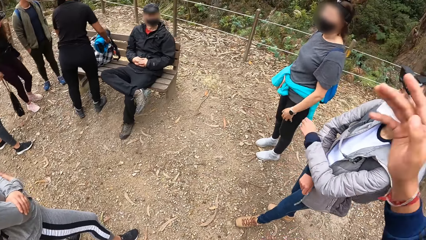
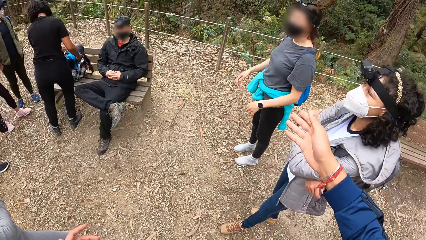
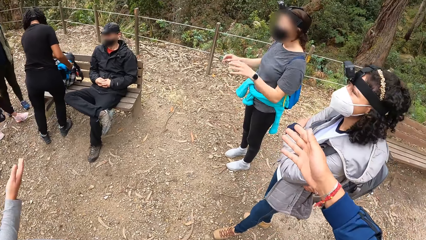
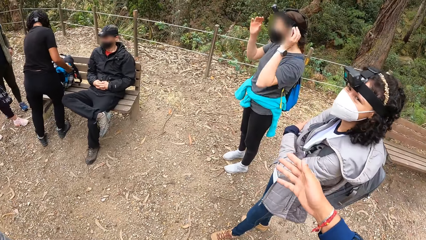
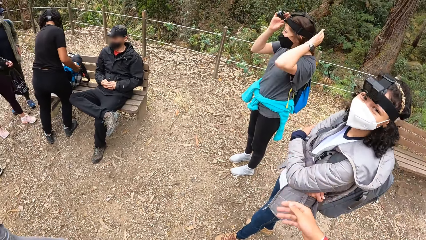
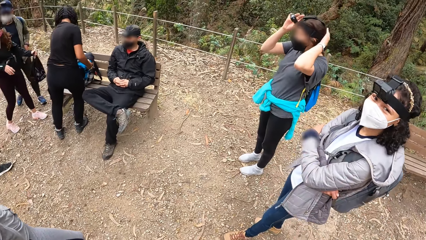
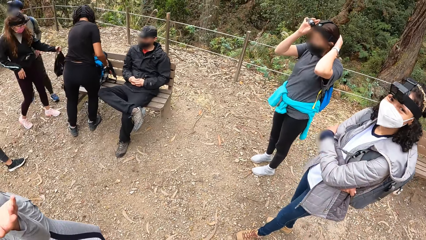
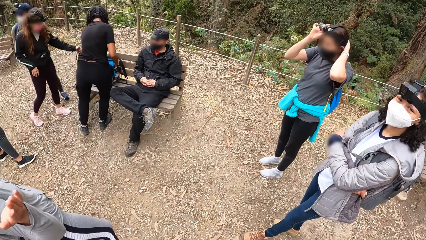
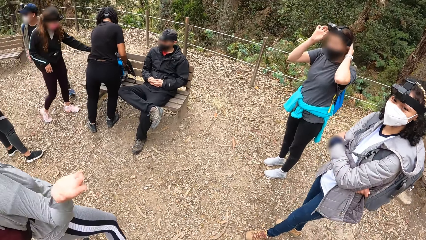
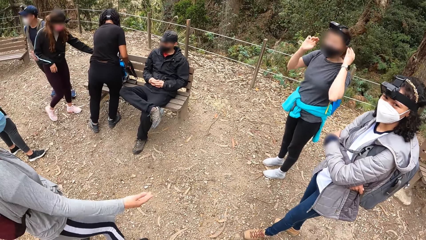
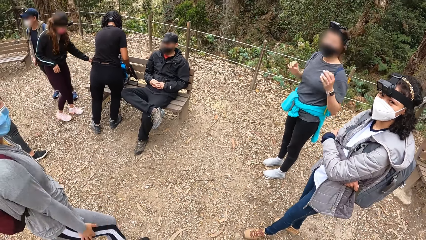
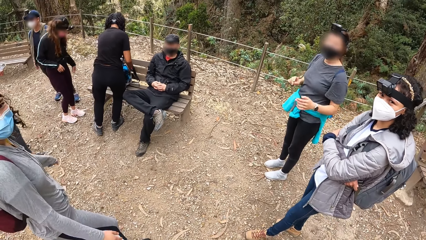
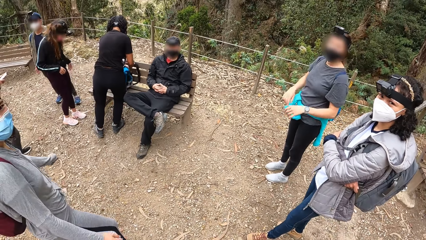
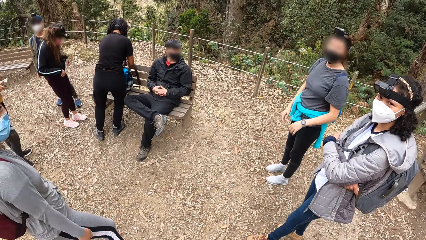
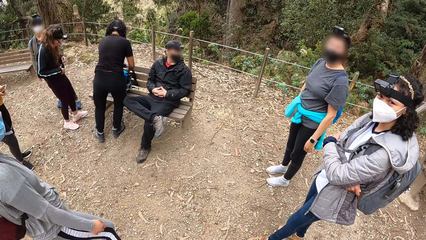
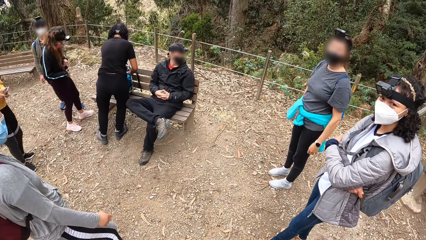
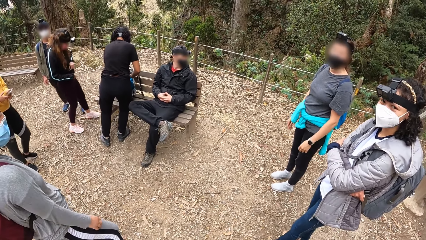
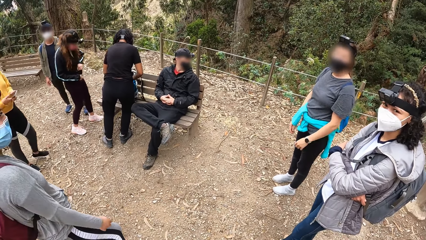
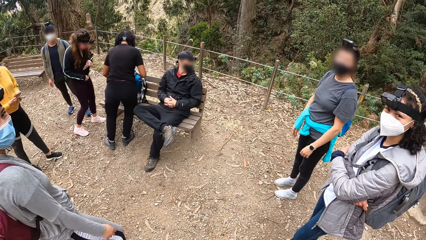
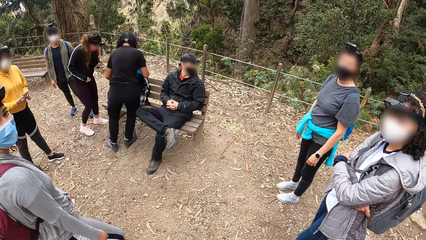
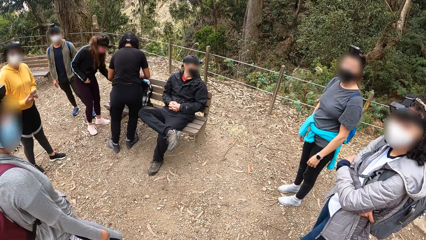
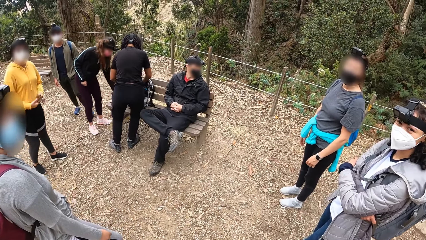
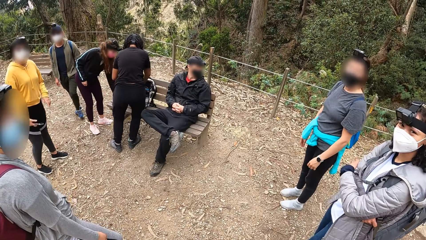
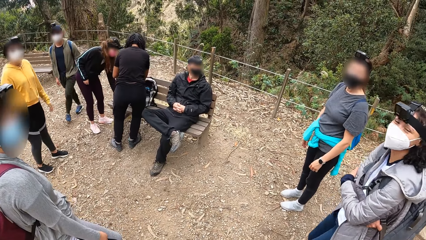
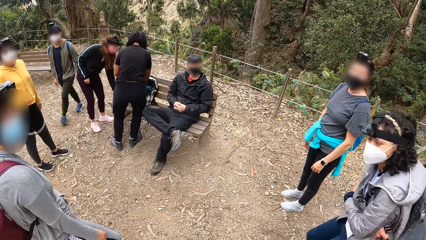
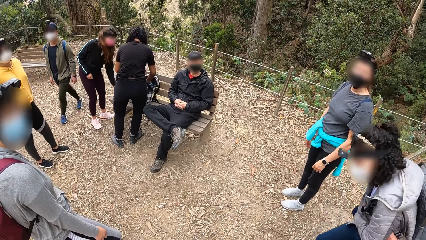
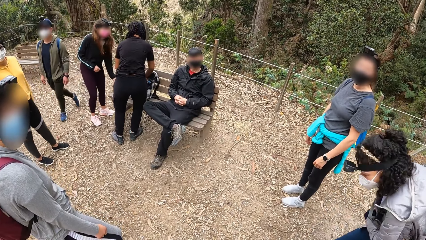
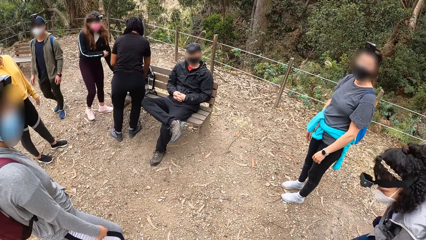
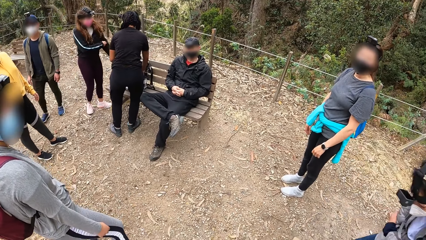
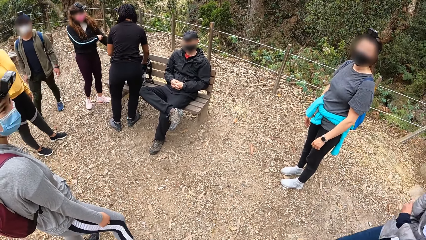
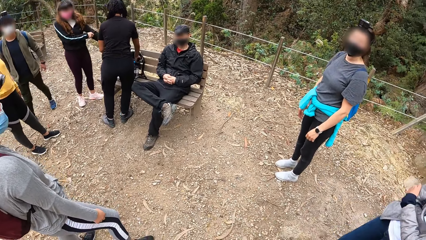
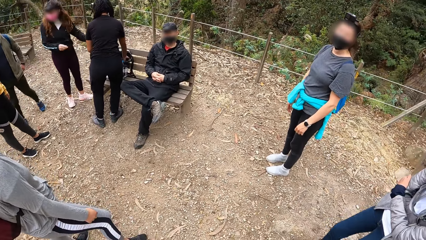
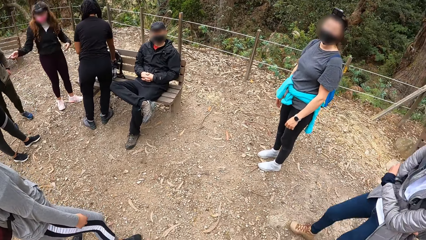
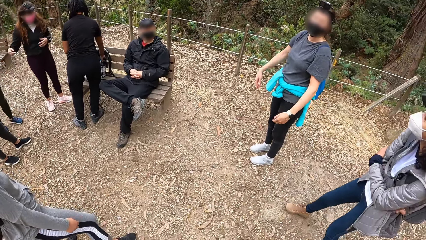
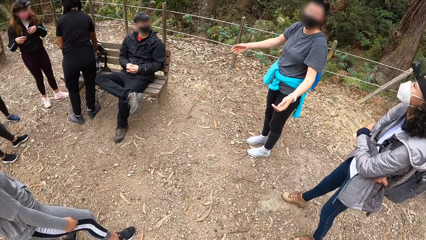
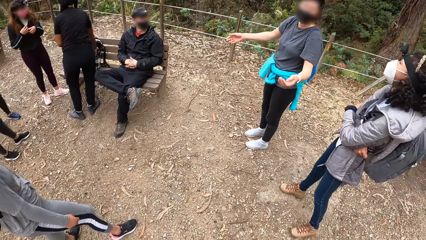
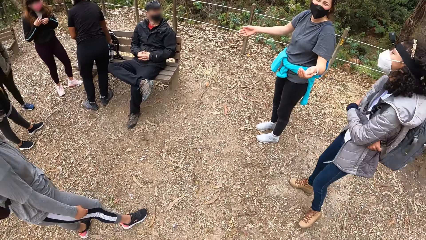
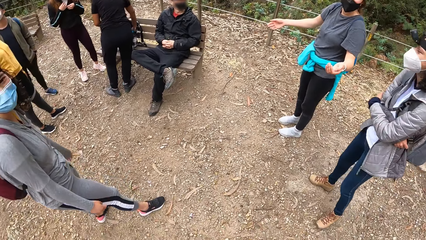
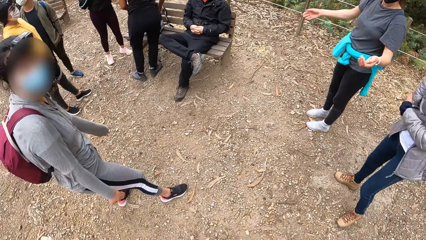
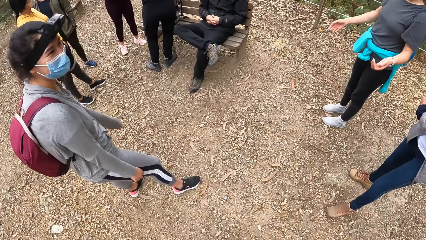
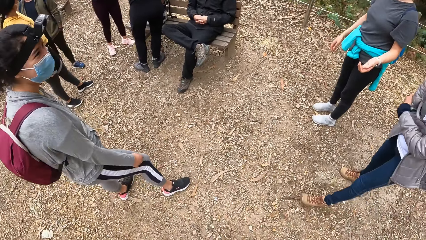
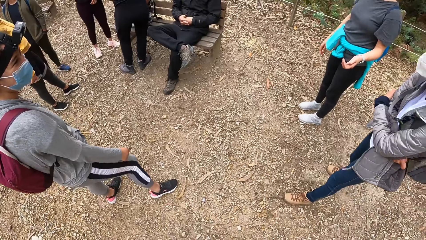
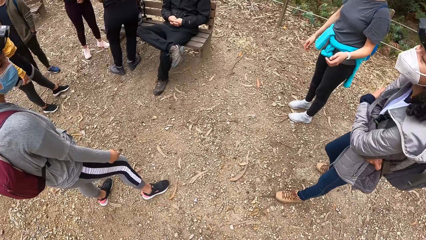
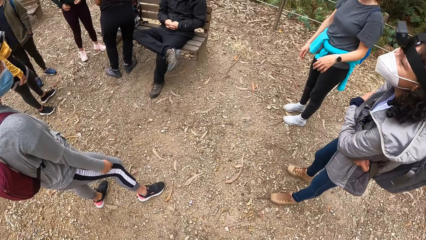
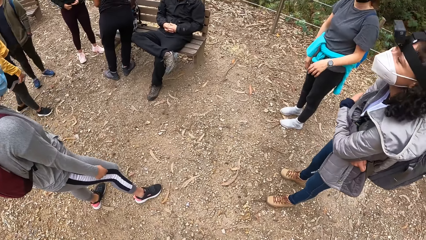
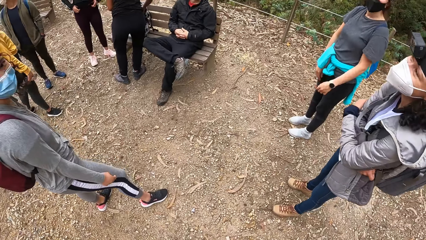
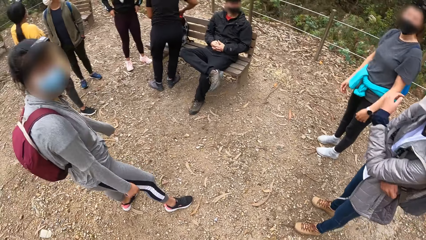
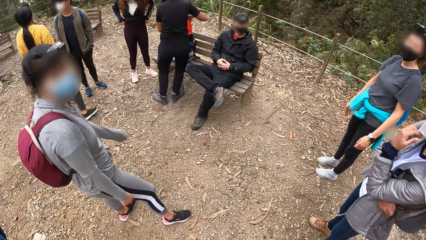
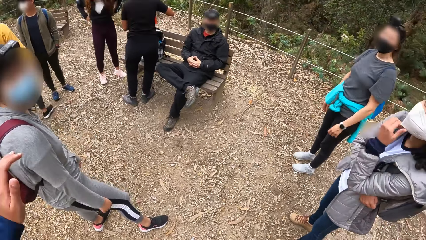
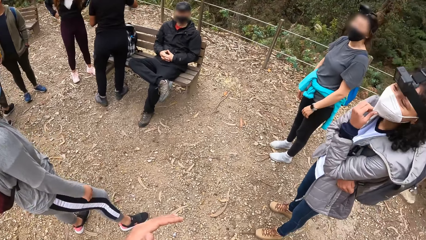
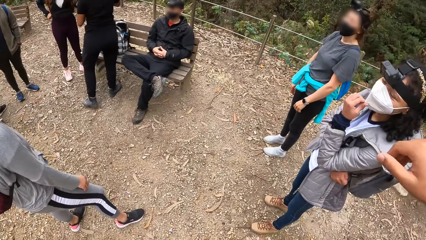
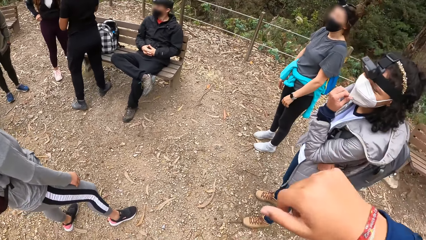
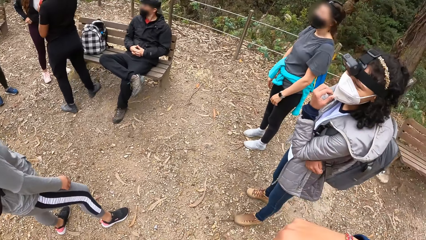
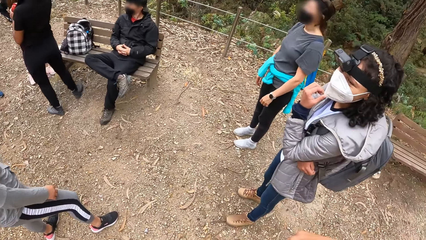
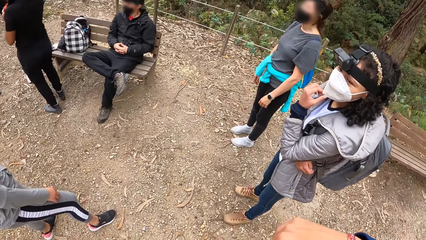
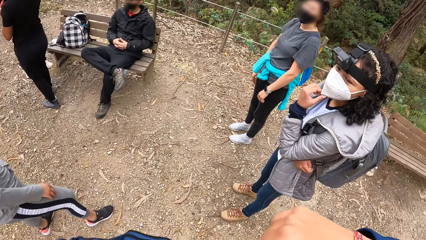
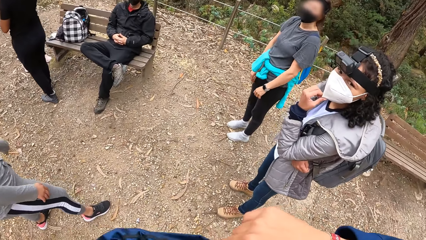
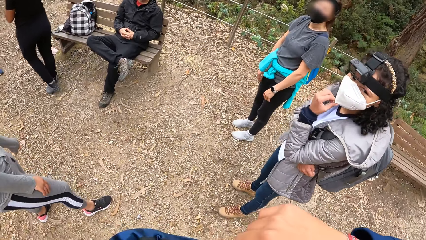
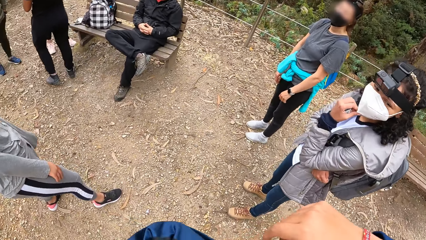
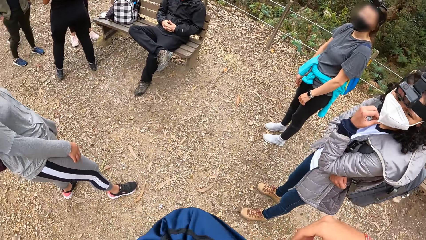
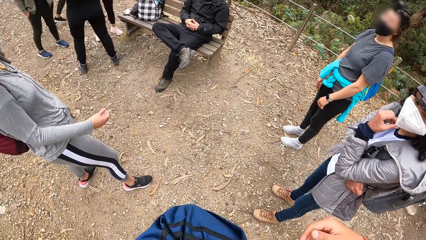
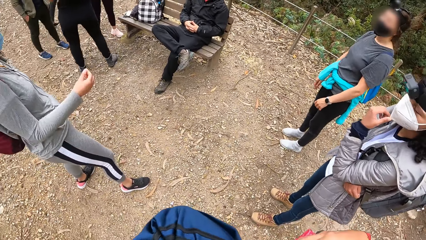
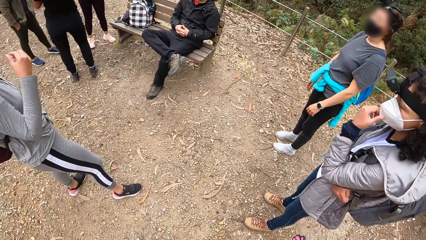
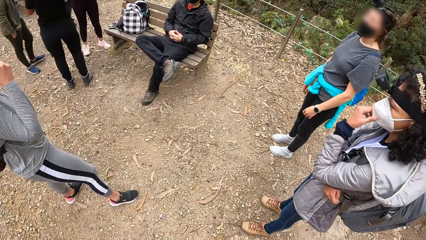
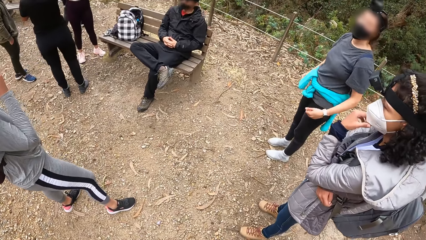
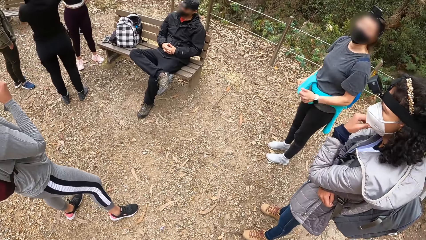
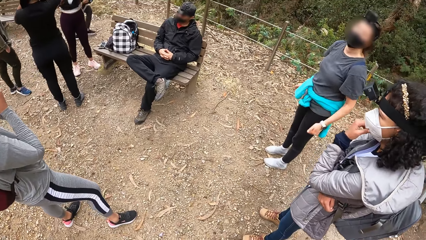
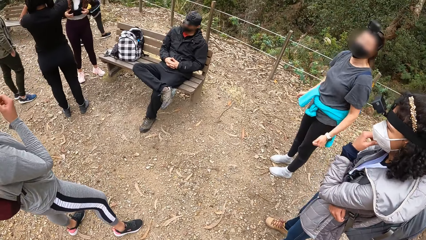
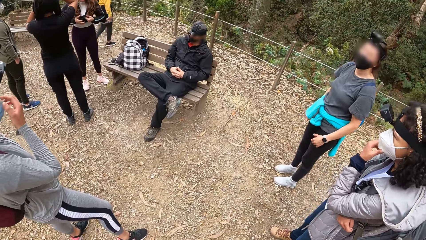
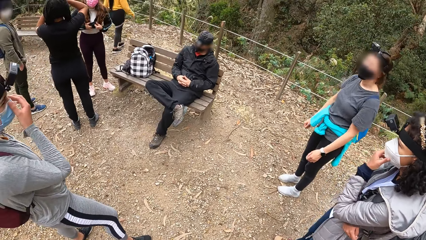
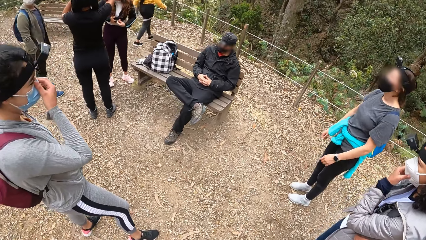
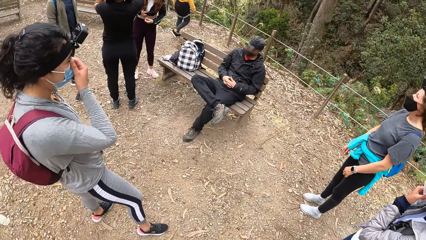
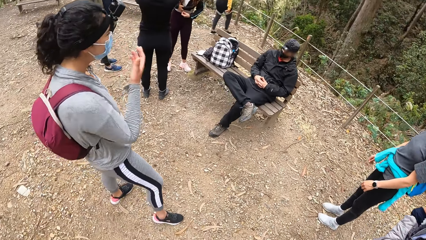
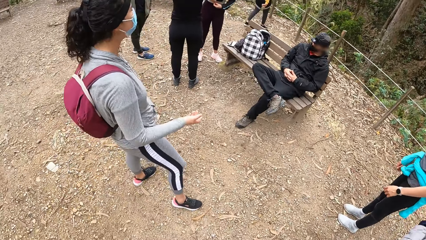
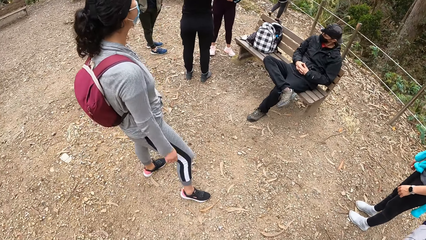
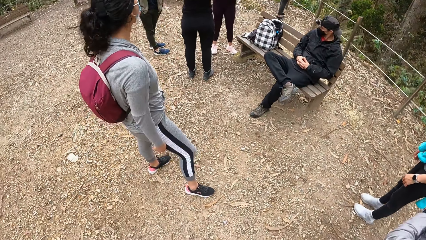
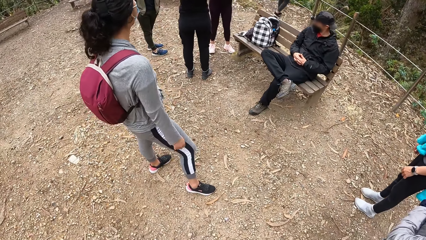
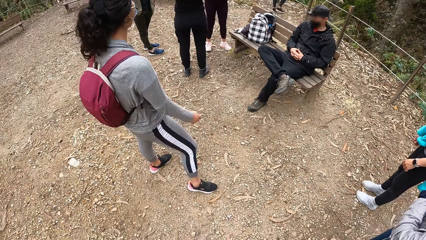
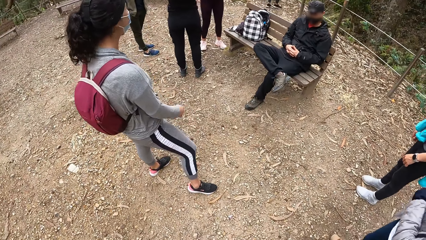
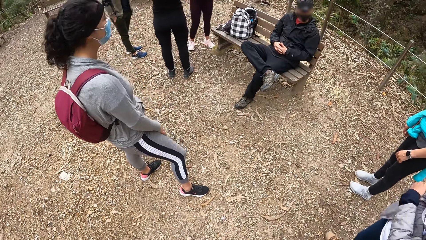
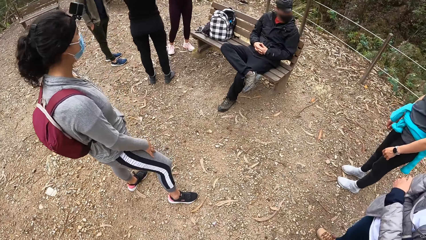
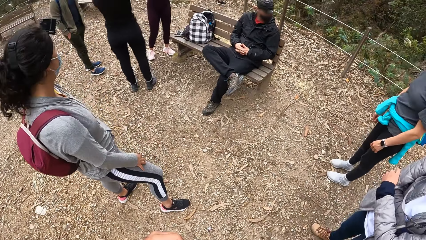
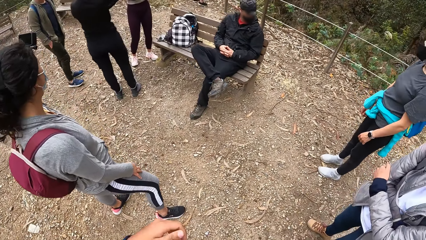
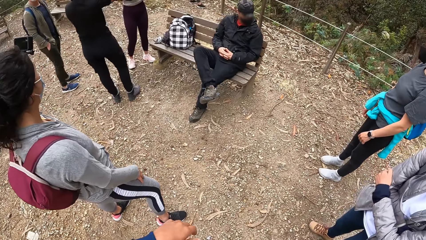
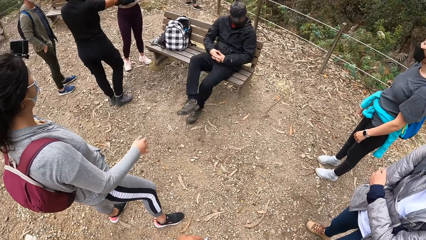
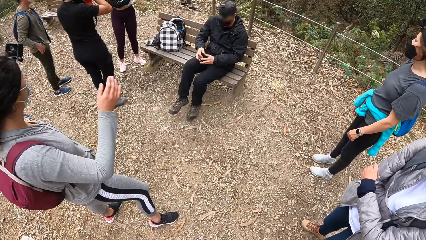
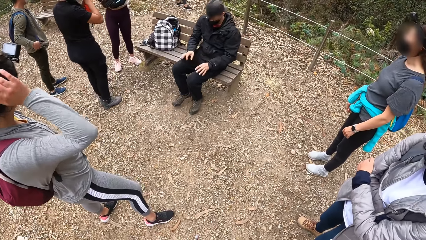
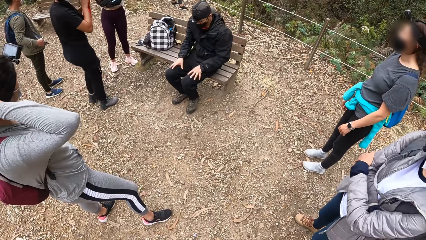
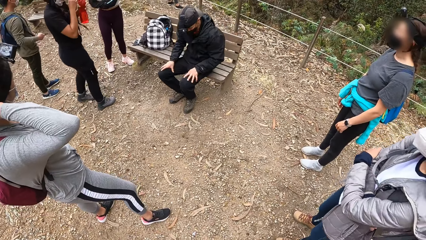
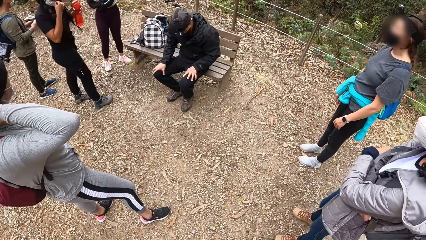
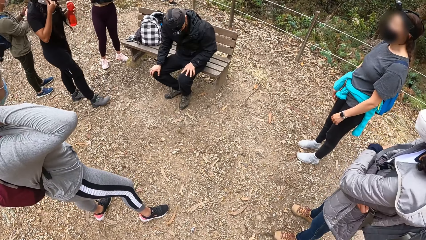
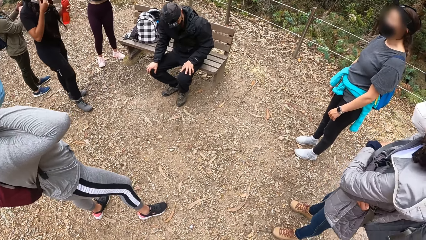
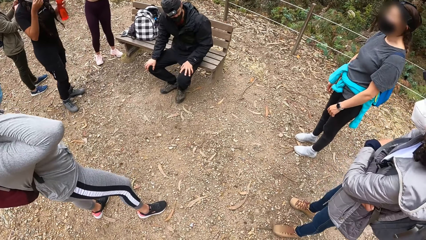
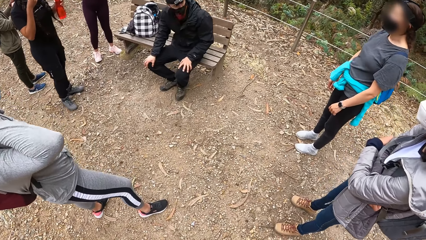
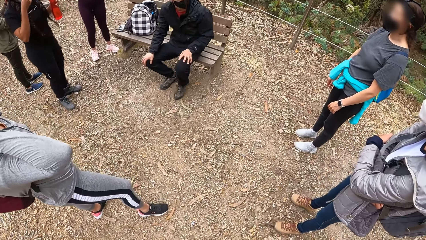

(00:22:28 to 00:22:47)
The camera wearer gestures with both hands. The woman looks at the camera wearer. The woman puts her sweatshirt in the backpack. The camera wearer gestures with both hands again.
